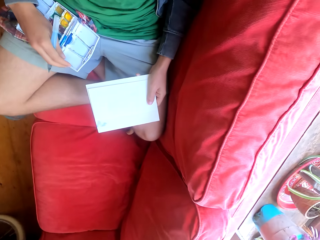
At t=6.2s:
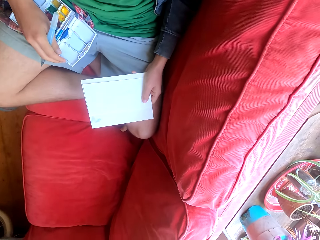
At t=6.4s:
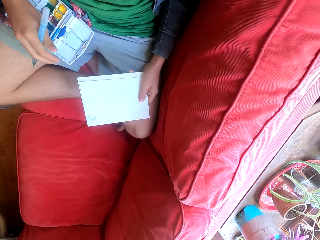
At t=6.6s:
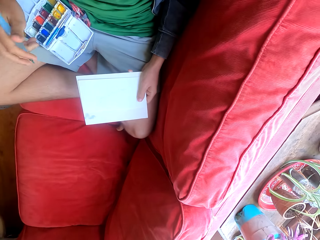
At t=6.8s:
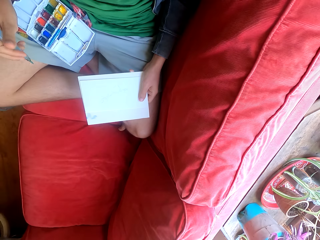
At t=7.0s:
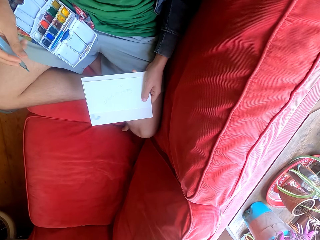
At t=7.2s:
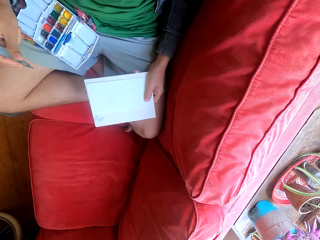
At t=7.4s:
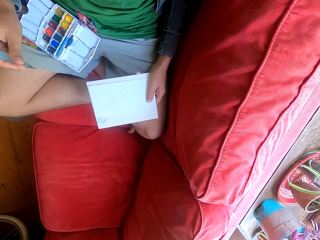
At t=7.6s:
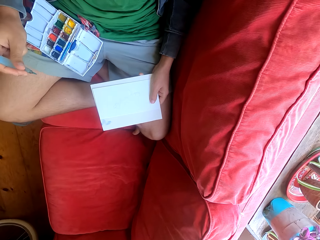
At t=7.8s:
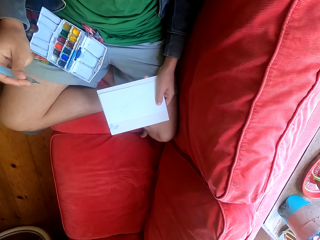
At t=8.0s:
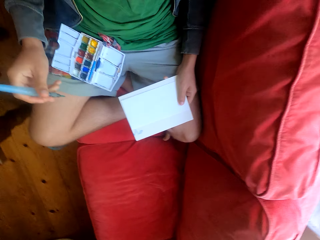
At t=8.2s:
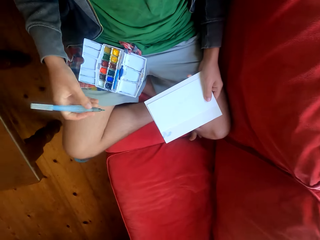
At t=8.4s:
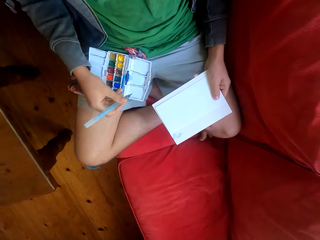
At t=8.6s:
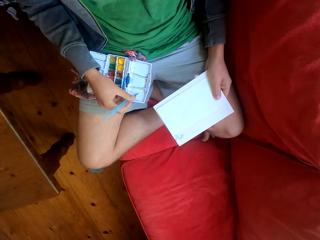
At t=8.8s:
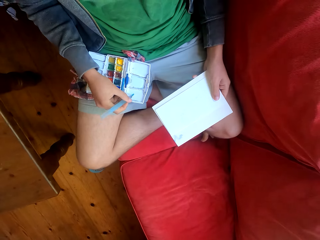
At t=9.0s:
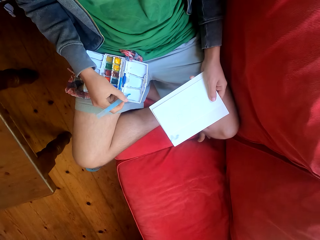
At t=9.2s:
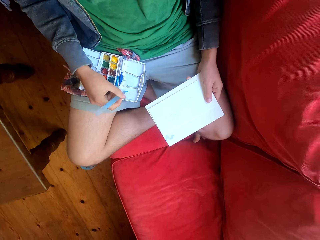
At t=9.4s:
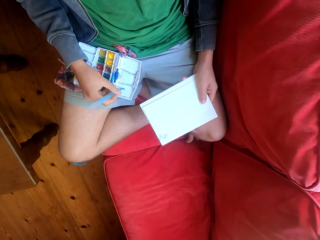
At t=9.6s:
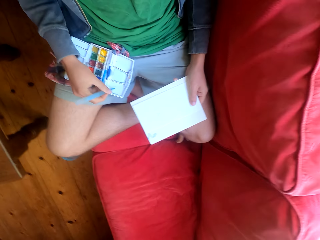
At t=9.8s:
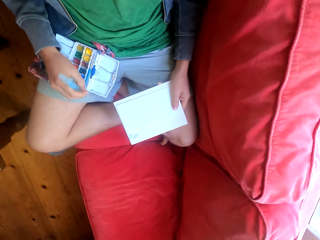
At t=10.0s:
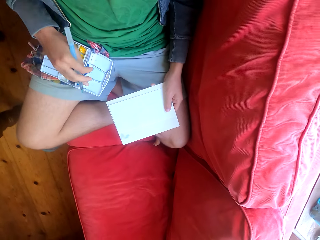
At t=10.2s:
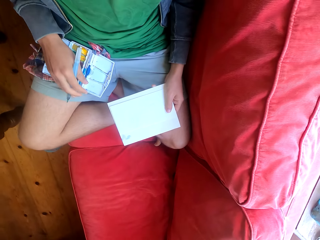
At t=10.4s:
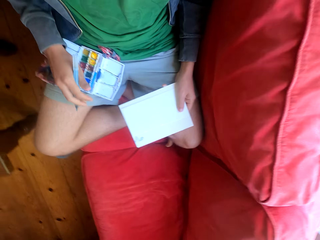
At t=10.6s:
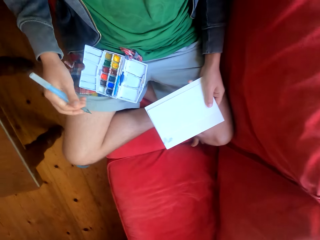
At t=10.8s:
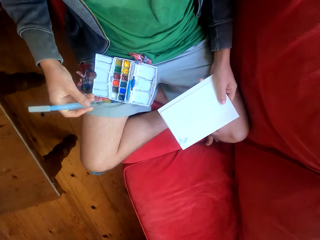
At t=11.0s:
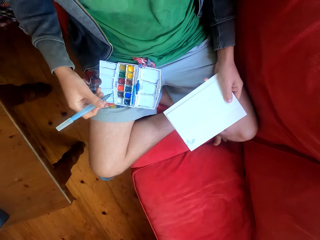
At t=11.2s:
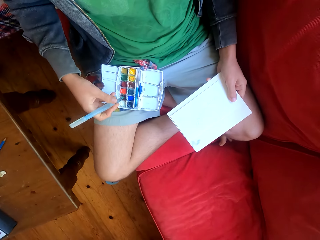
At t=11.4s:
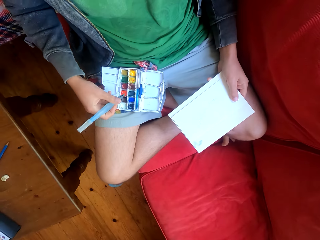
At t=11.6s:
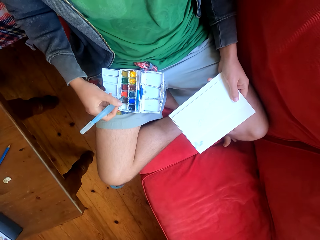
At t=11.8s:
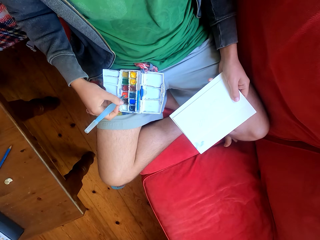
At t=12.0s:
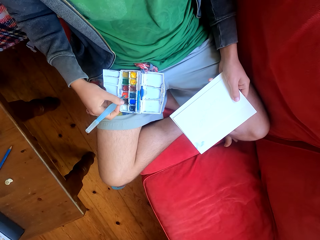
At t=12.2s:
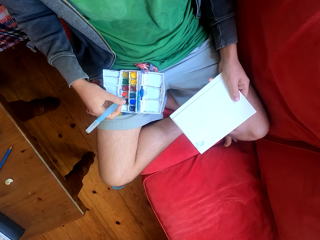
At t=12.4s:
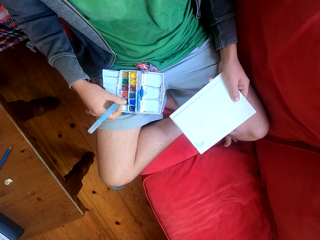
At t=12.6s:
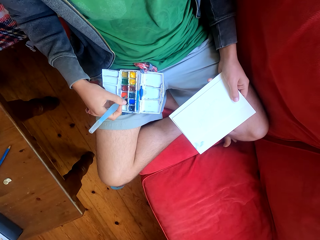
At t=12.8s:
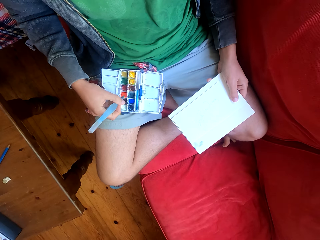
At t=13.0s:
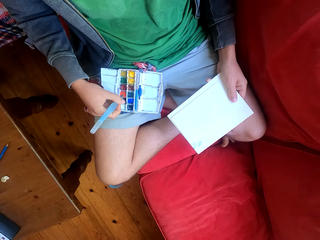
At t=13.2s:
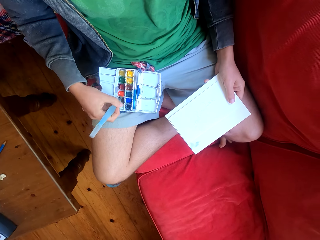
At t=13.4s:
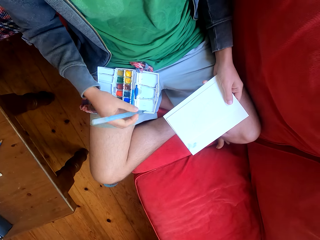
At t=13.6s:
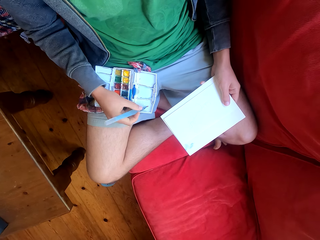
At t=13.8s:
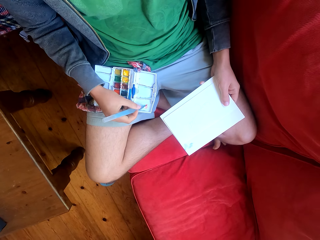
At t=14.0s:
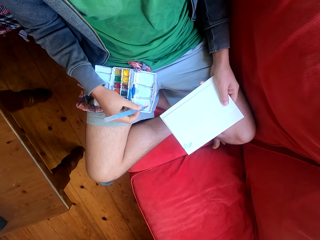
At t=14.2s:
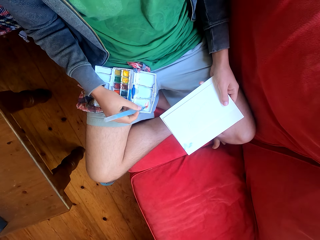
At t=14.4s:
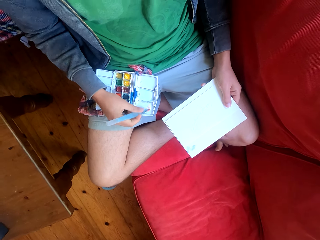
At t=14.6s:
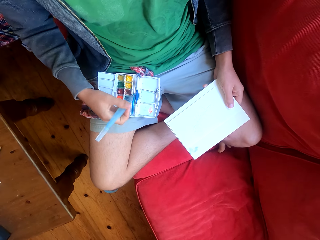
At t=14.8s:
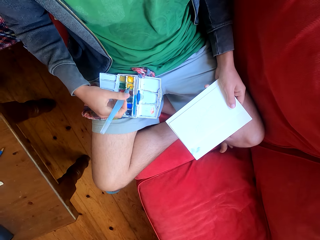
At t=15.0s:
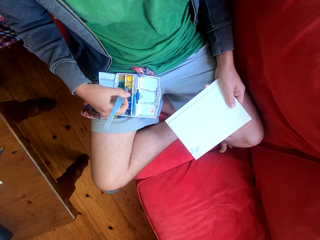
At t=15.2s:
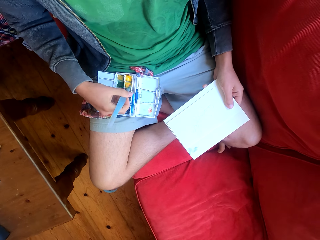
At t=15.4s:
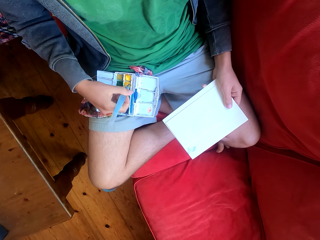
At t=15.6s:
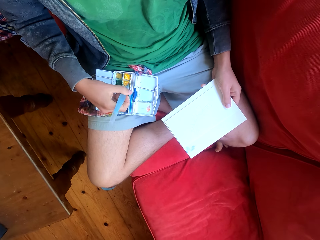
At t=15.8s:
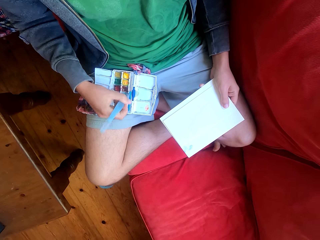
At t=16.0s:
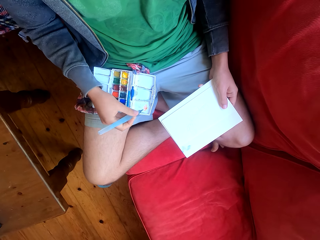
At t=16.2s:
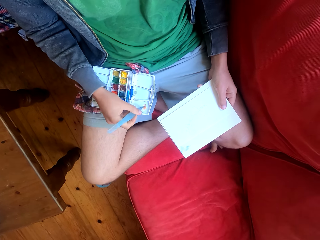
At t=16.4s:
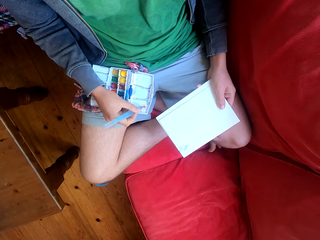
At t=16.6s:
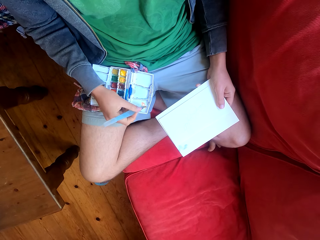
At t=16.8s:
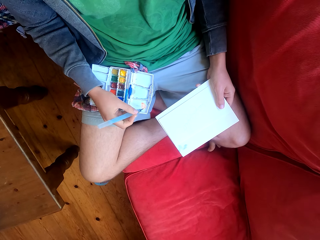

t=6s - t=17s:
The camera wearer adjusts the palette tray on the thigh. They wipe the paintbrush on the paint palette tray. They mix paints on the palette tray with the paintbrush.

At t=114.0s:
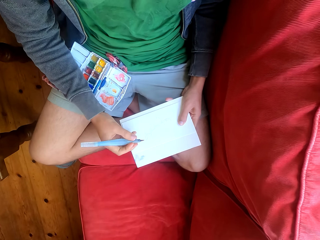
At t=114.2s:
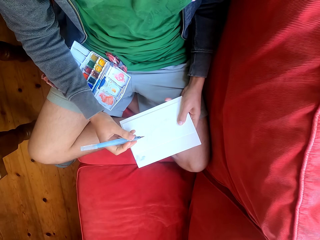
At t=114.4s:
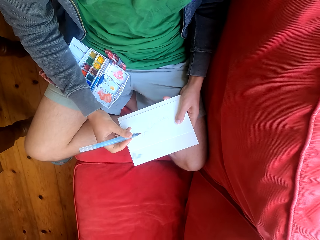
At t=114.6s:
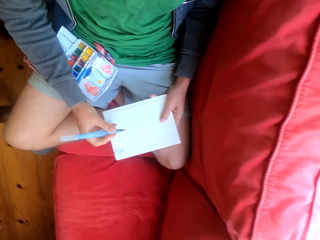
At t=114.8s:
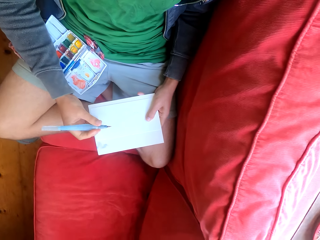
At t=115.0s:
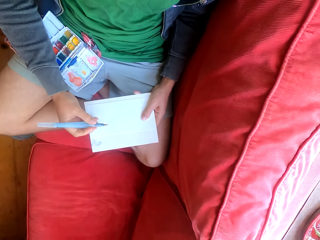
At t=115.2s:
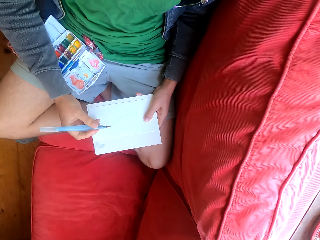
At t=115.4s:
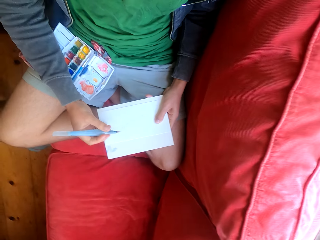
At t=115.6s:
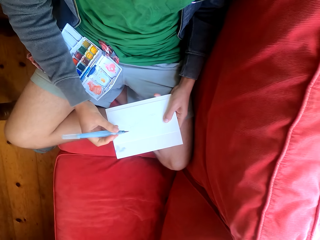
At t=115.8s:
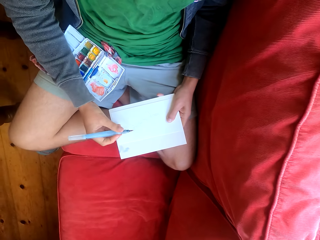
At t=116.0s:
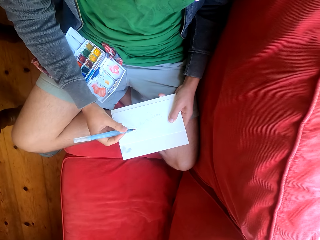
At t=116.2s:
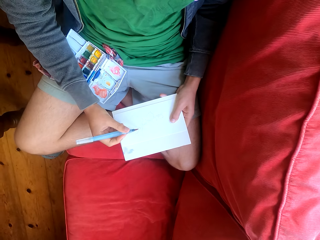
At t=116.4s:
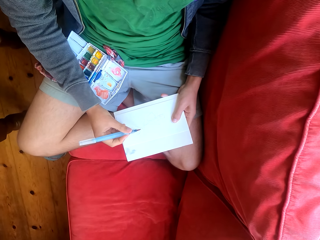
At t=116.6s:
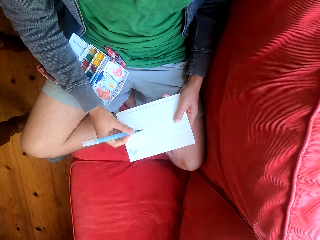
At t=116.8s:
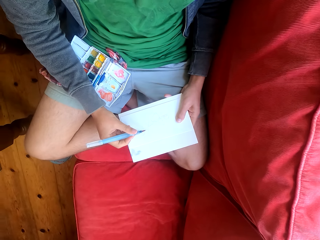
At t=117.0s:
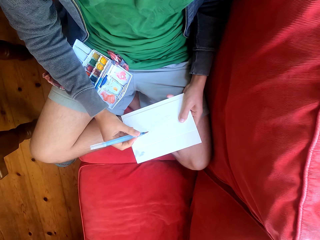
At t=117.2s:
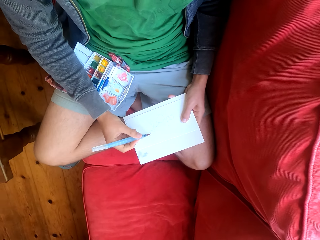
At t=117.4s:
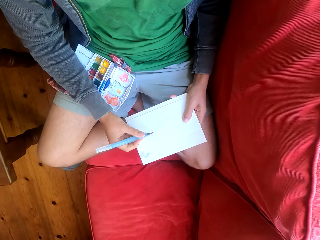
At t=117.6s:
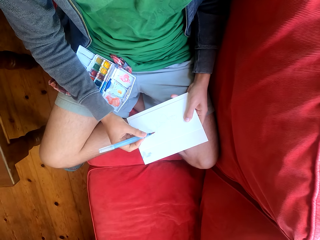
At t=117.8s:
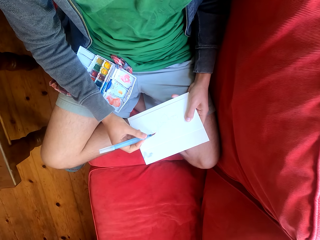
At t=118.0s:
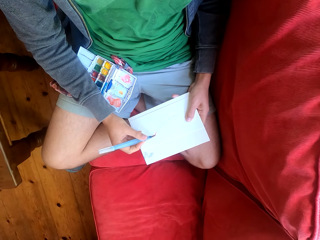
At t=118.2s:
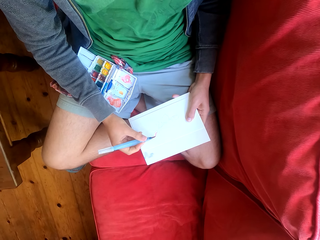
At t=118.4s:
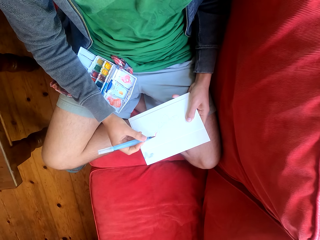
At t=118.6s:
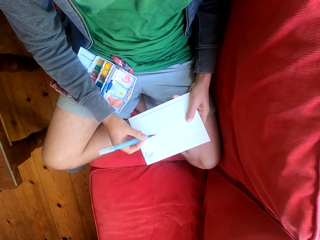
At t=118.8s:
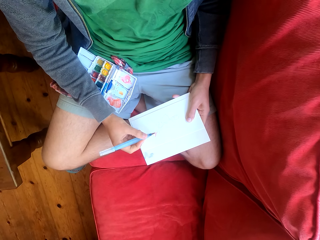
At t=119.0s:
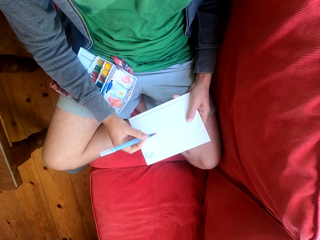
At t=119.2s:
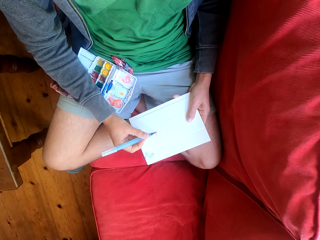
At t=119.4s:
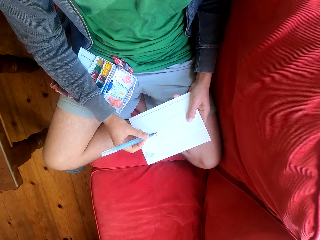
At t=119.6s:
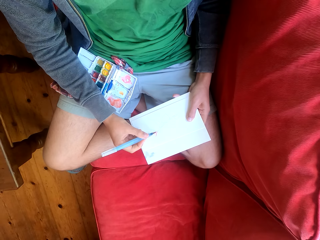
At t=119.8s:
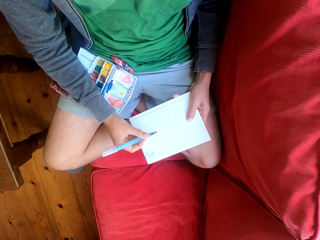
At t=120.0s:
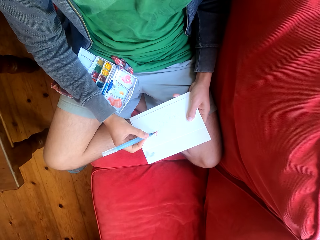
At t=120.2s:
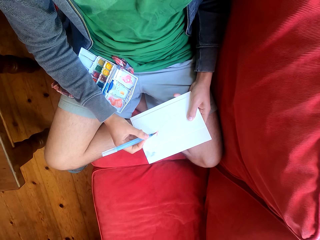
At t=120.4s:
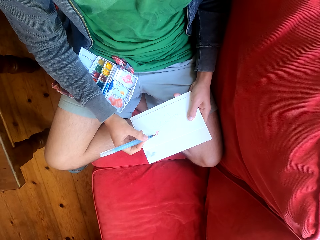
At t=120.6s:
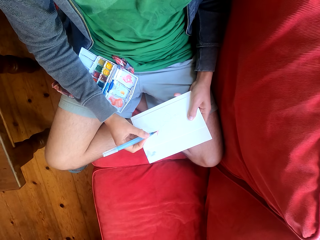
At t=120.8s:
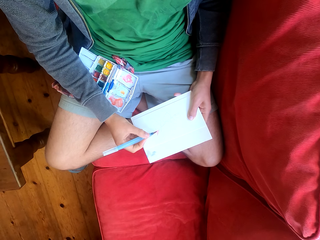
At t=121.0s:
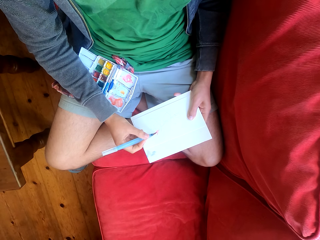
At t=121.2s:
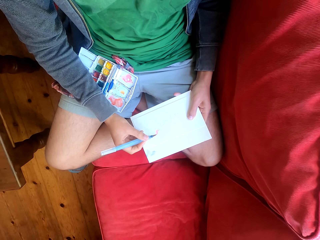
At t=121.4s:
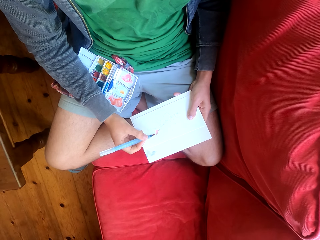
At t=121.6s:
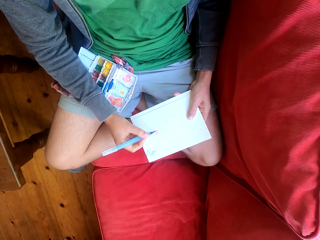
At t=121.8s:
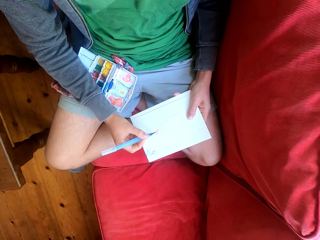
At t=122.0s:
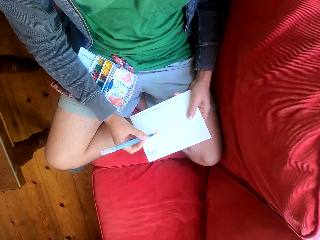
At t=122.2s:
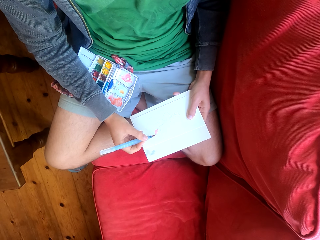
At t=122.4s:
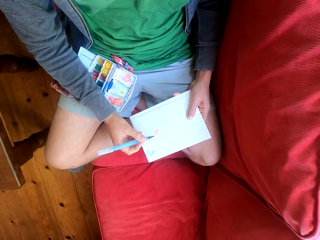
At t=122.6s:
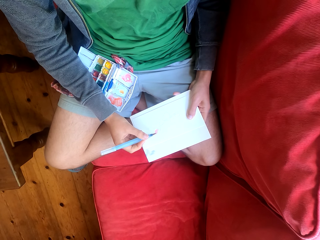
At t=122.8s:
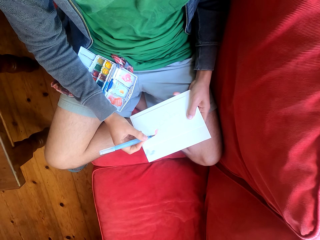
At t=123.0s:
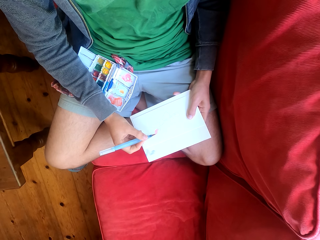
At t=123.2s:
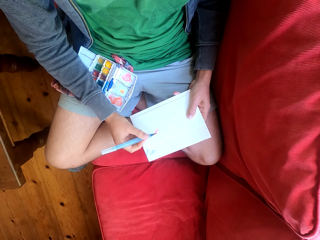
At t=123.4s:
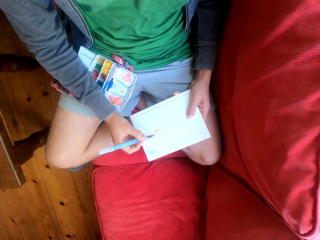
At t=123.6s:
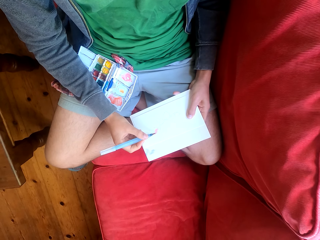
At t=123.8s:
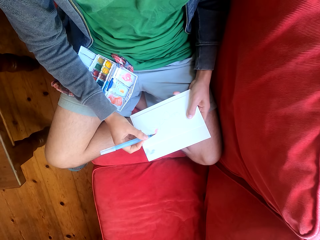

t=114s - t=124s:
The camera wearer paints on the paint paper with the paintbrush.
